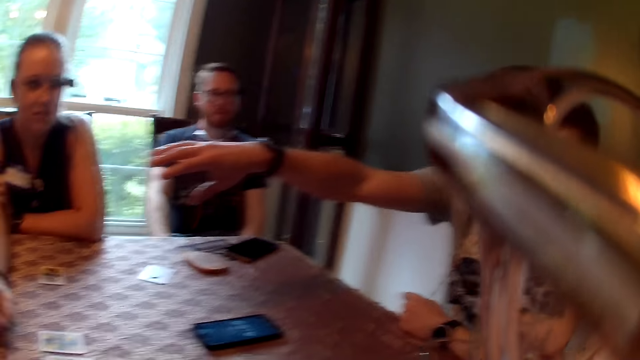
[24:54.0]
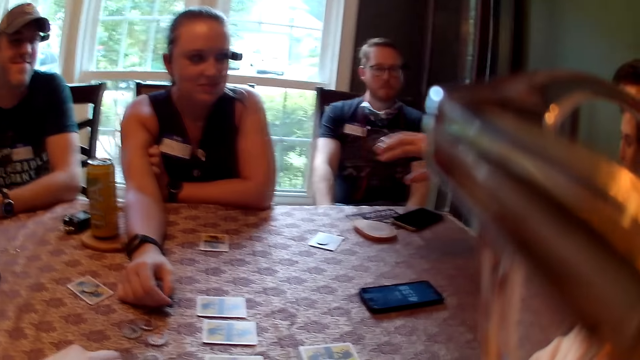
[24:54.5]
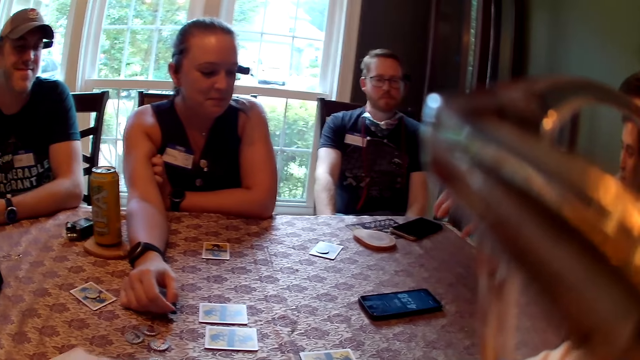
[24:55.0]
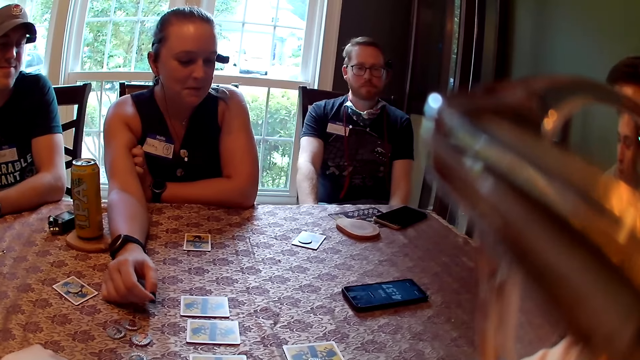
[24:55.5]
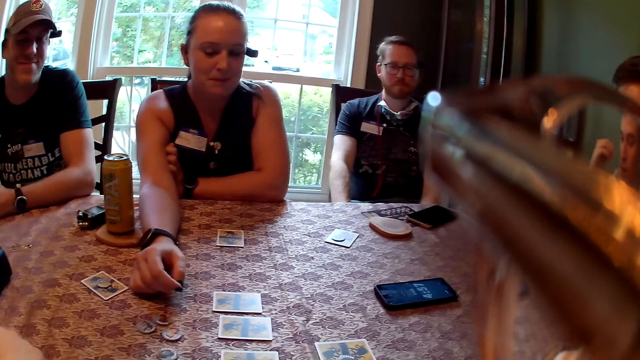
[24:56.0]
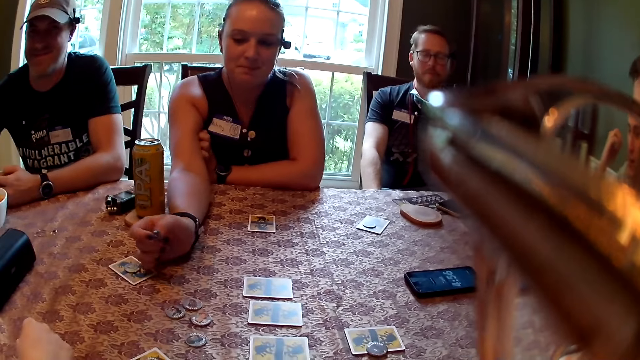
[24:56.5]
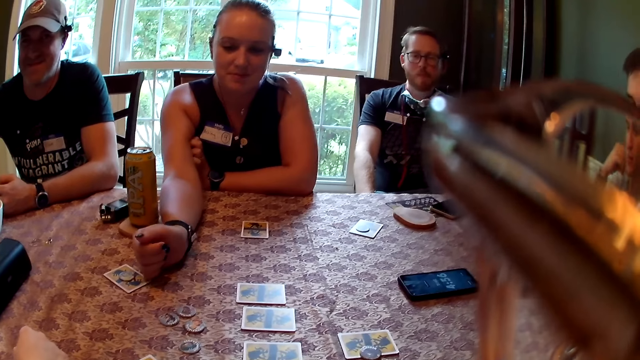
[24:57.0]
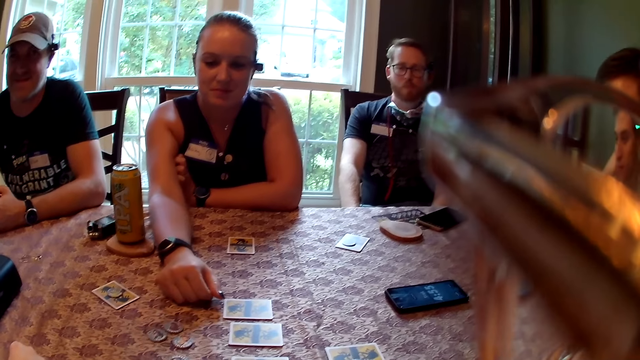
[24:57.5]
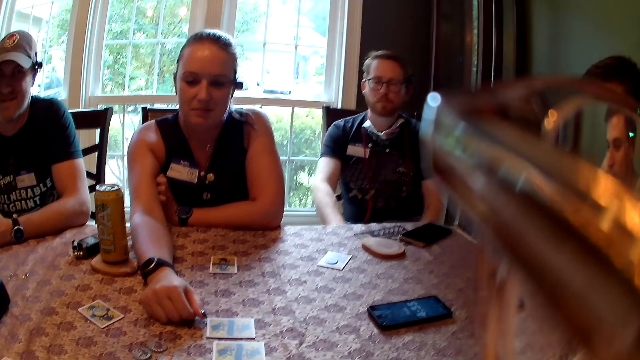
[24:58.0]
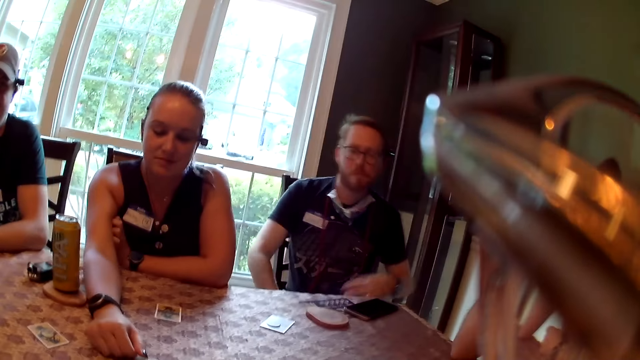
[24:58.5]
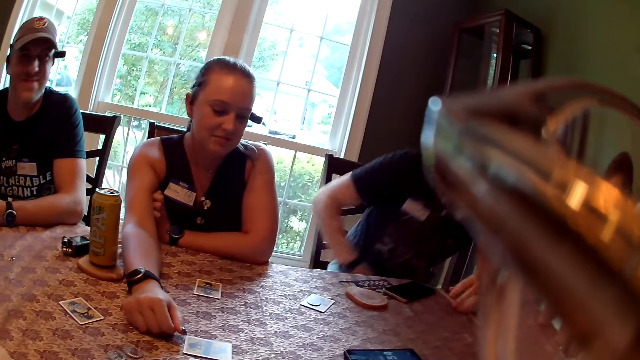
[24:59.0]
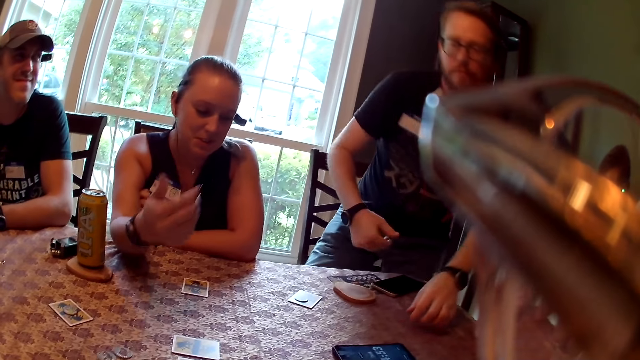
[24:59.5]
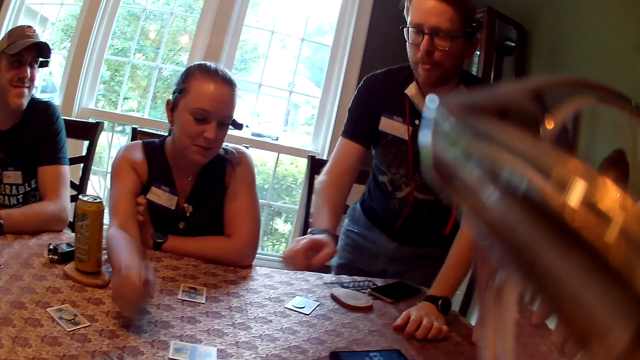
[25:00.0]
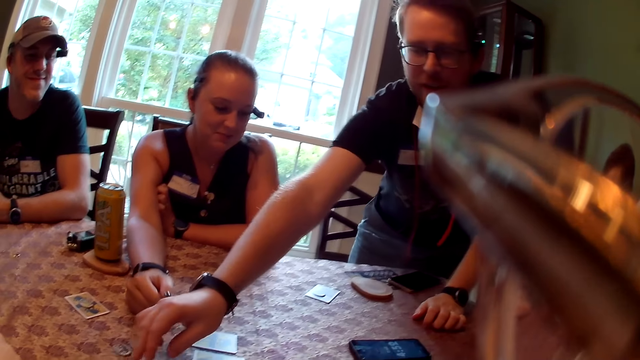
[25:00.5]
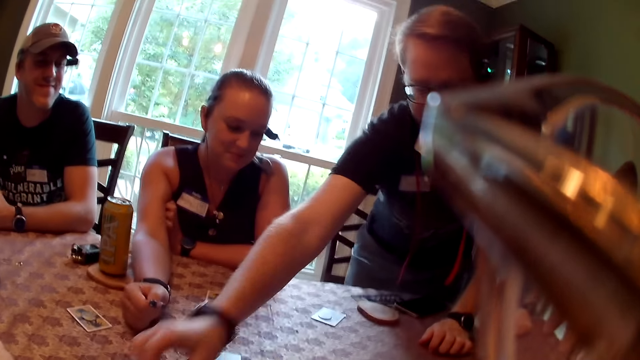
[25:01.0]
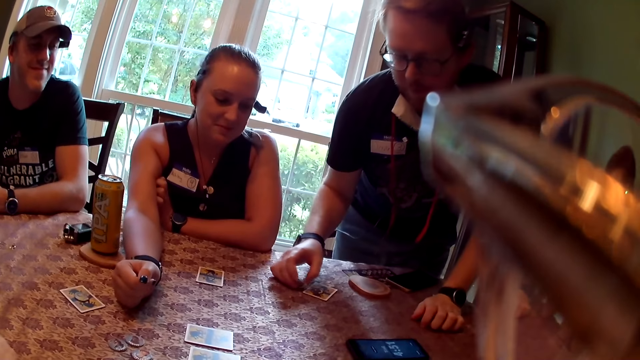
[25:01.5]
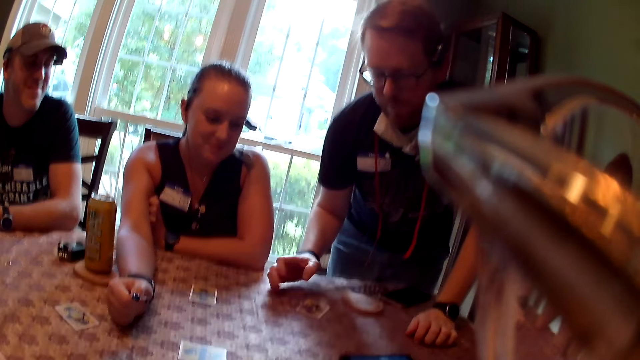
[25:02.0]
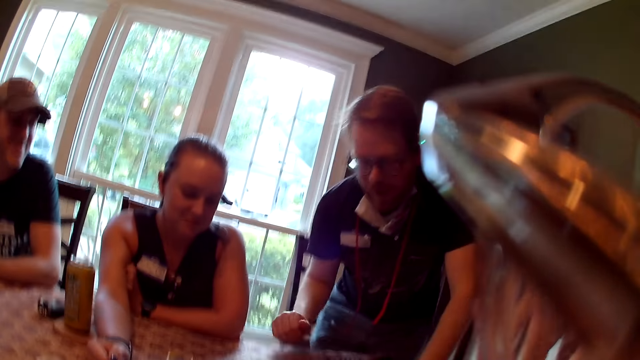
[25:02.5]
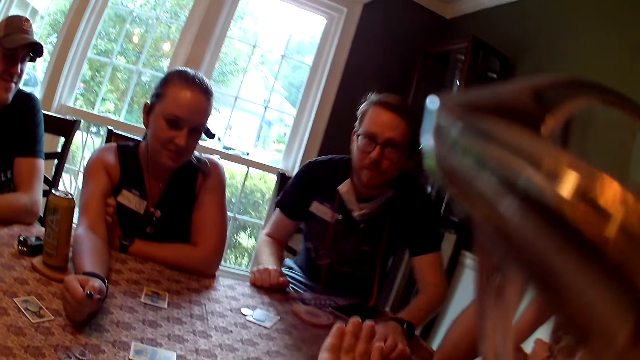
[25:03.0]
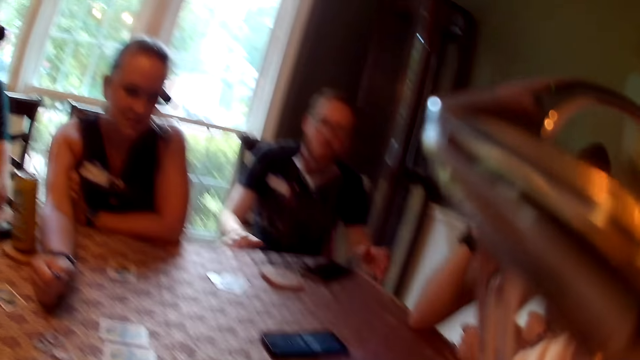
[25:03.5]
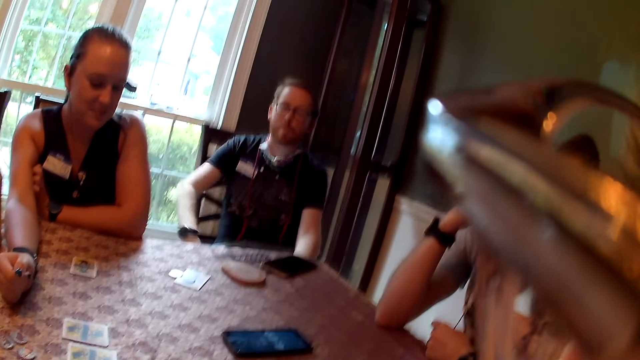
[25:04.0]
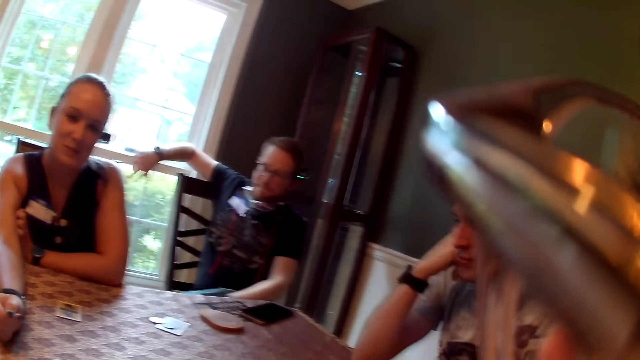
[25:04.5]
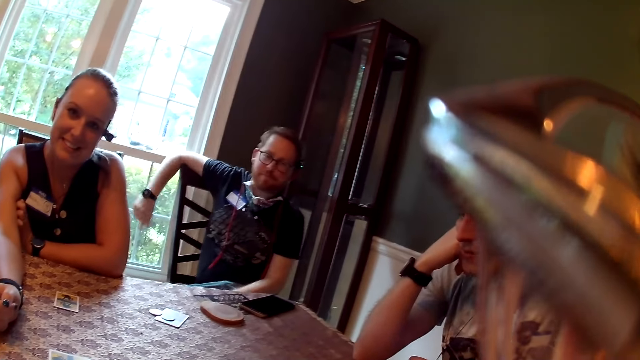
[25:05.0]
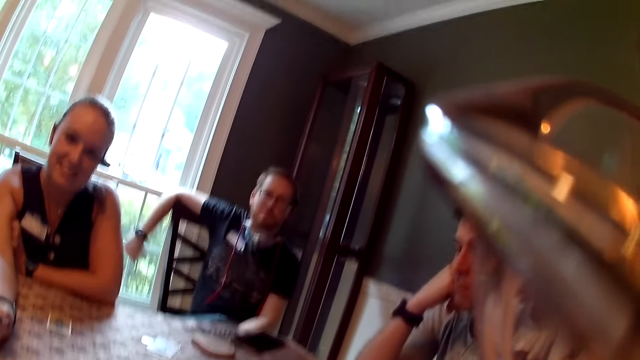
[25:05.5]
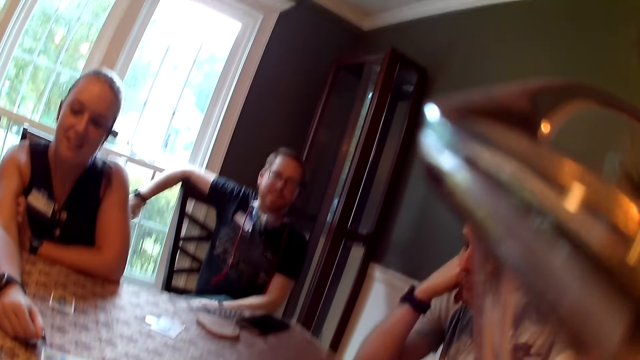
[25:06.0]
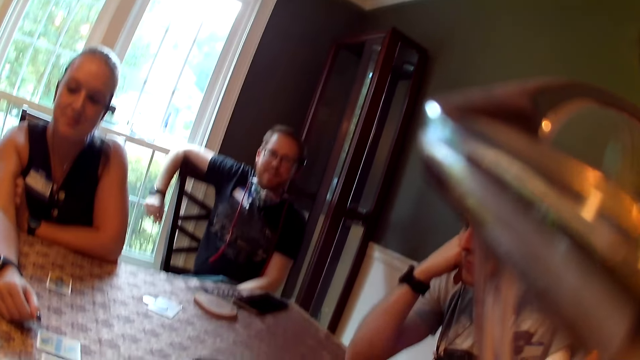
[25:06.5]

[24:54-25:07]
The man stands by the table. The man picks a token with his right hand from the table and drops the token on the table with his right hand. The man sits on the chair.

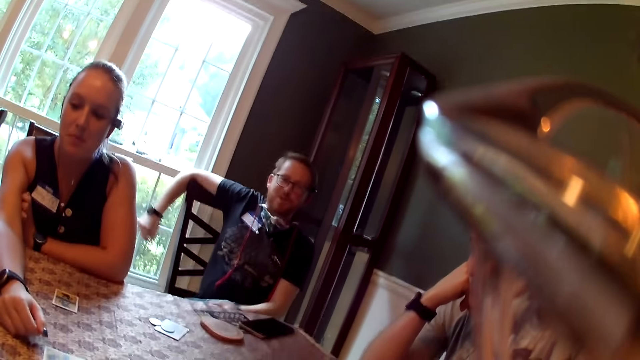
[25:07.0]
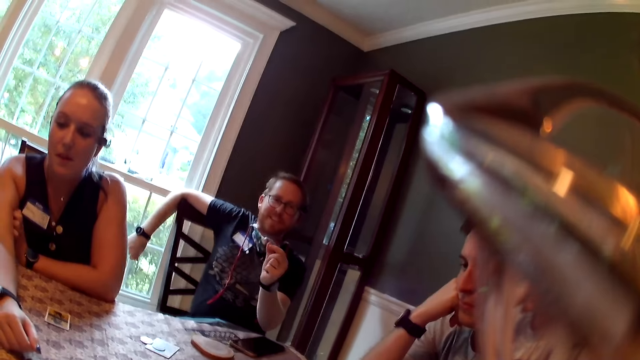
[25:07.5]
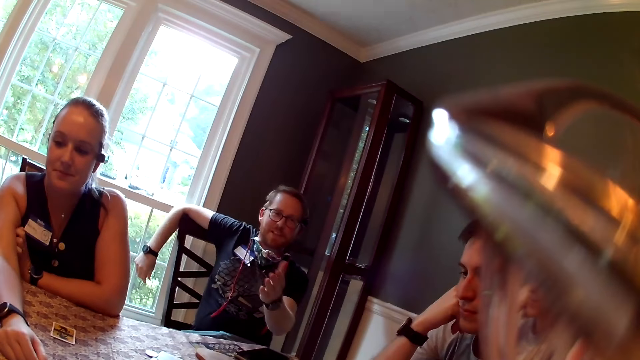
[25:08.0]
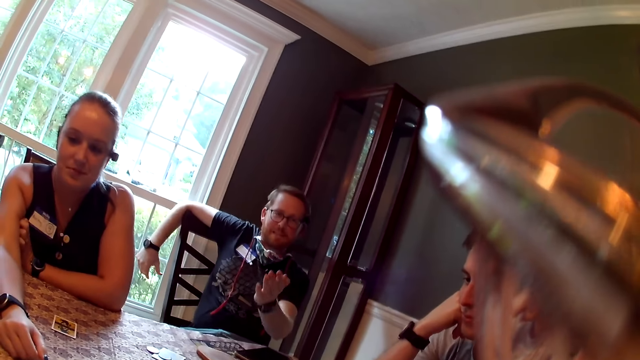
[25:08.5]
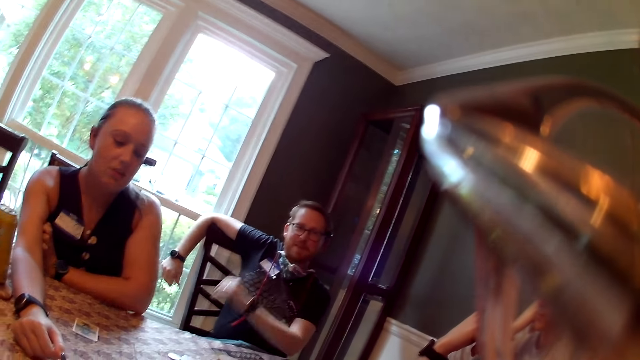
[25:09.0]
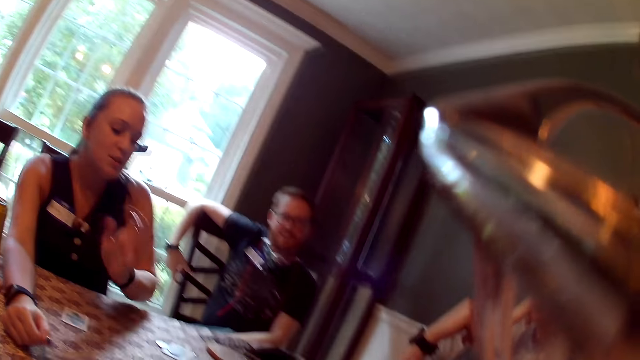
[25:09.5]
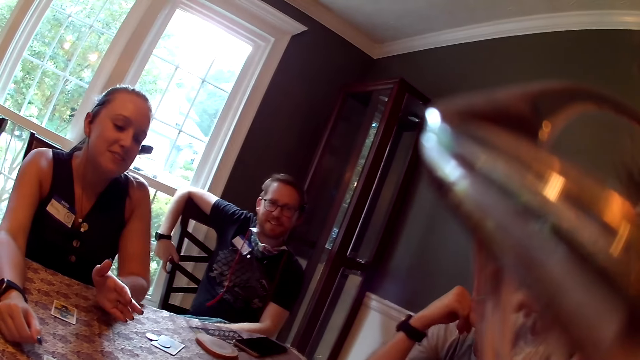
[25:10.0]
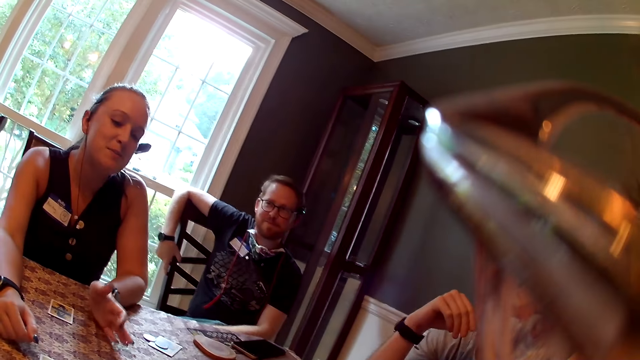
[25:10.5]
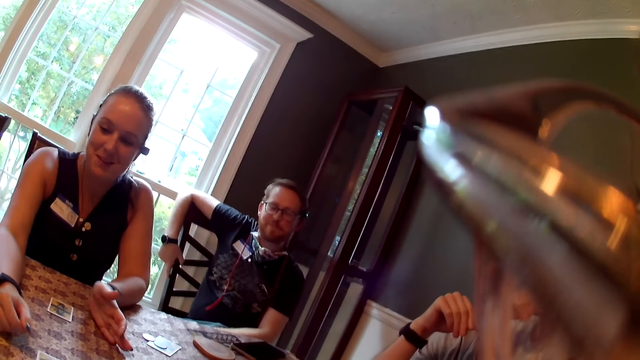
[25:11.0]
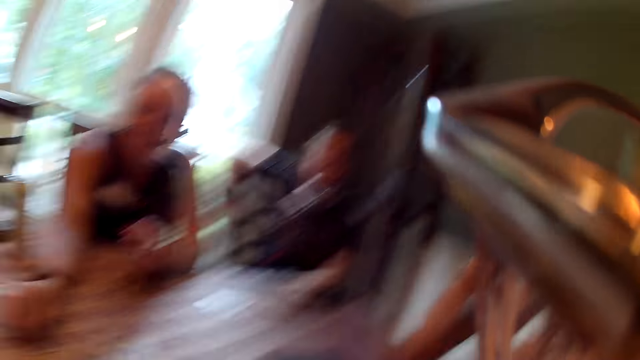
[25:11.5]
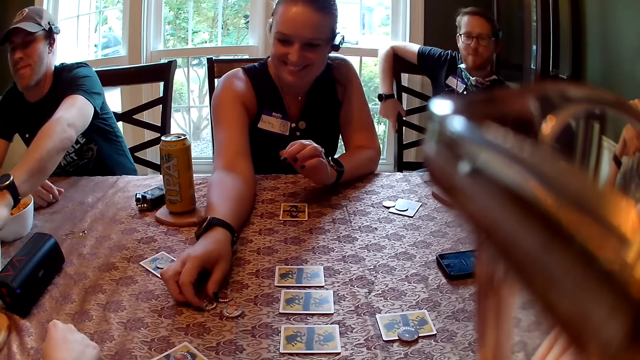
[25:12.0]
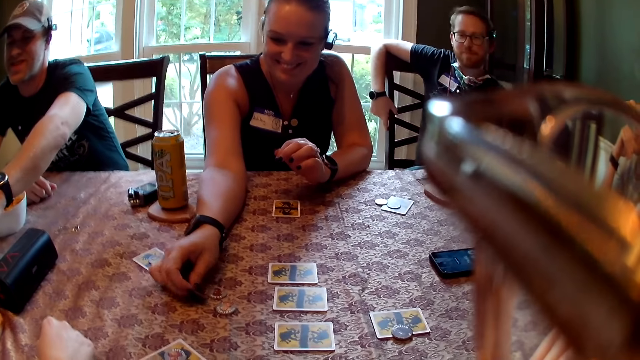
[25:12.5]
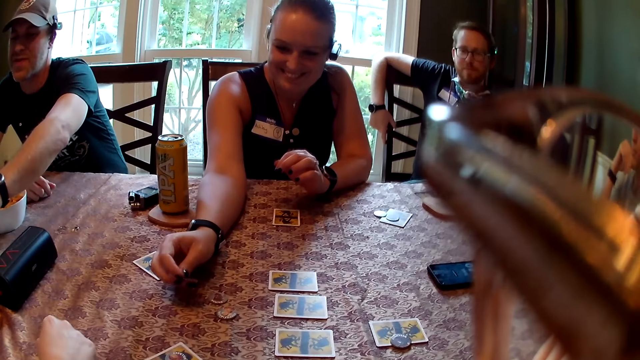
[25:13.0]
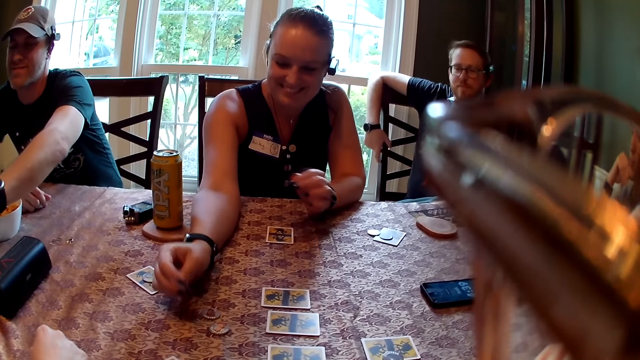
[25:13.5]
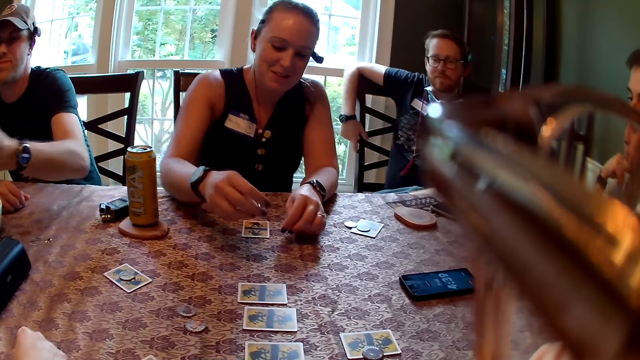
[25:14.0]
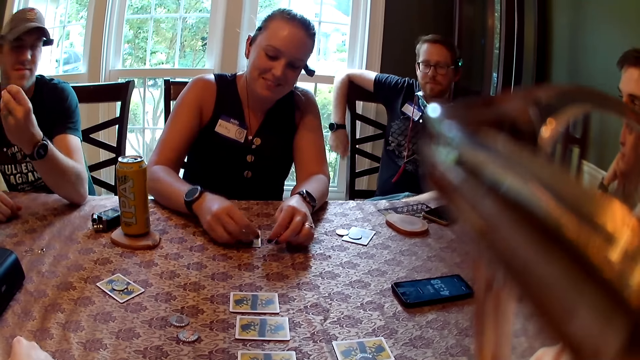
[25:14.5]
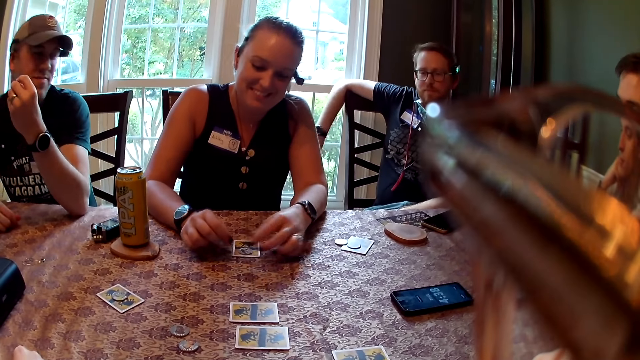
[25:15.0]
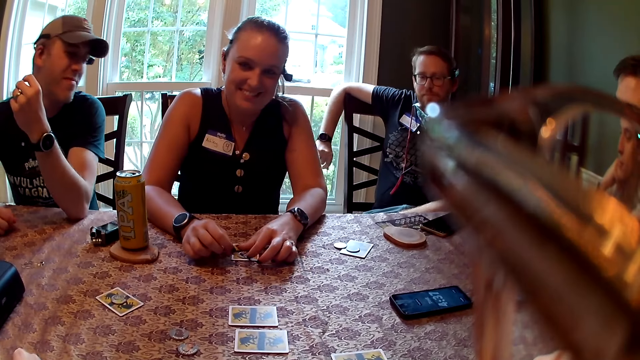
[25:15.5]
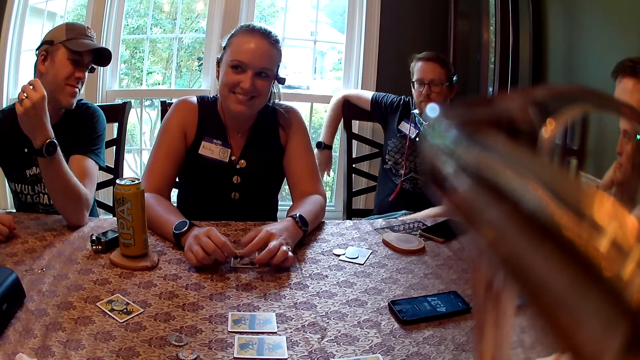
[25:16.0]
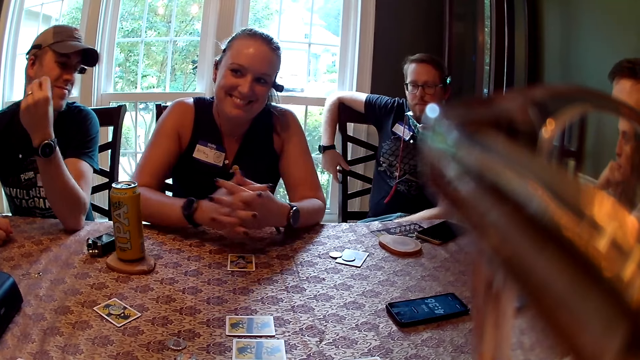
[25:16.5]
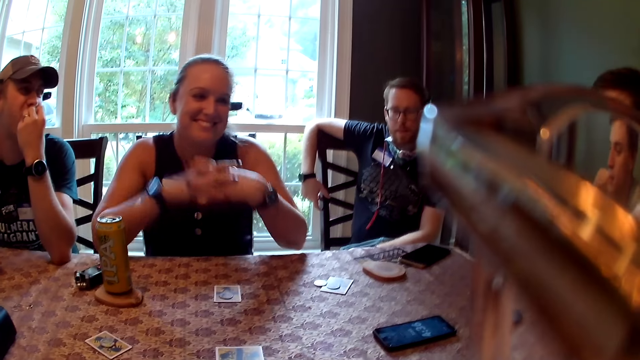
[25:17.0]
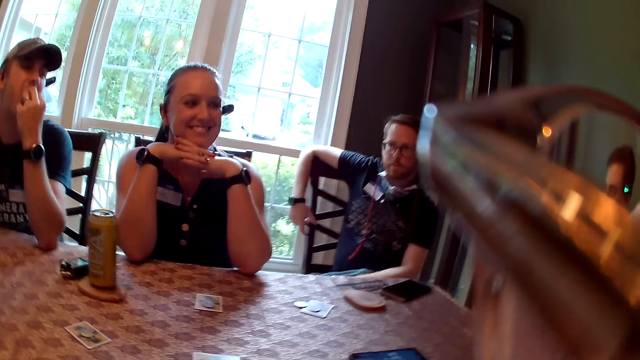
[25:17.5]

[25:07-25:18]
The camera wearer talks to the man. A woman talks to the camera wearer. The woman plays the cards, picks a token with her right hand from the table and drops the token on the table with her right hand.
